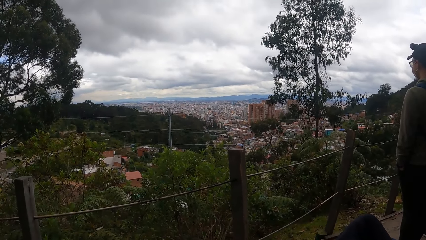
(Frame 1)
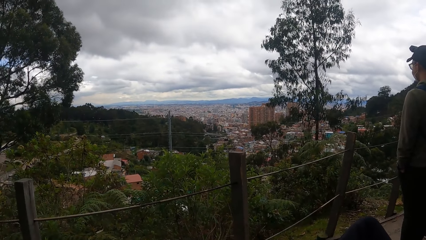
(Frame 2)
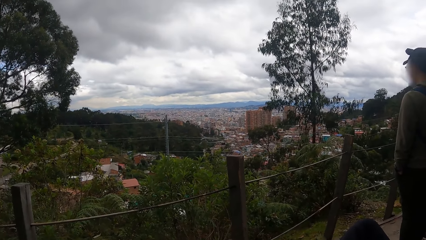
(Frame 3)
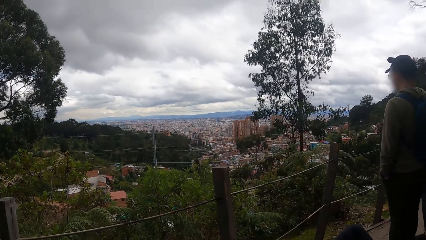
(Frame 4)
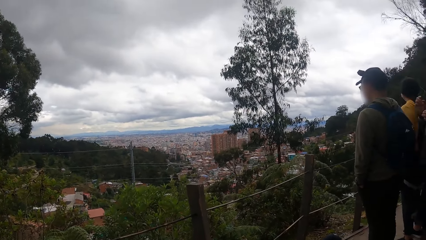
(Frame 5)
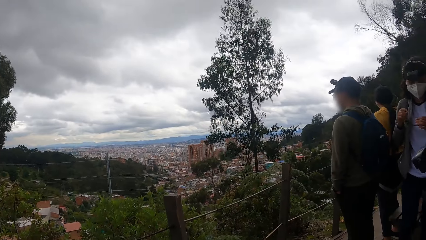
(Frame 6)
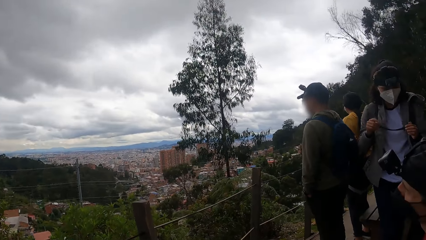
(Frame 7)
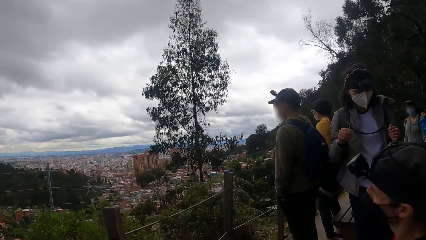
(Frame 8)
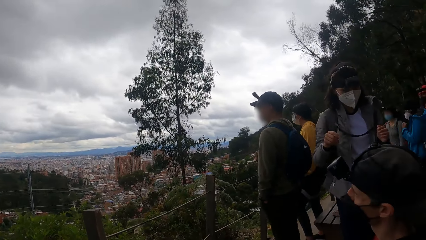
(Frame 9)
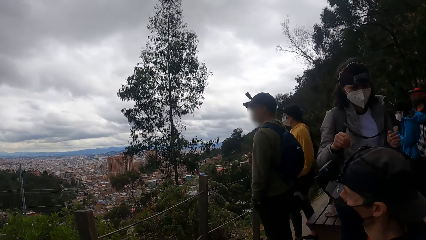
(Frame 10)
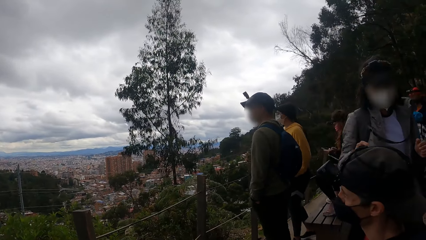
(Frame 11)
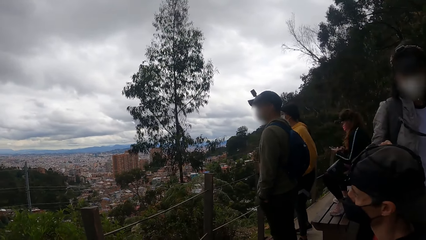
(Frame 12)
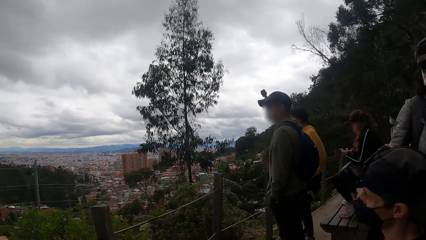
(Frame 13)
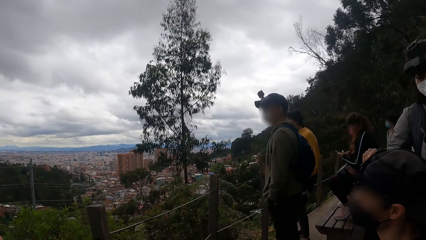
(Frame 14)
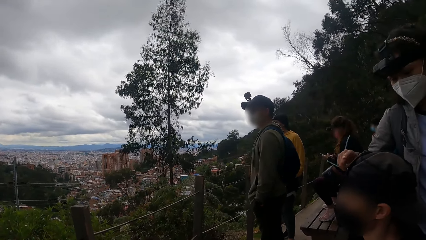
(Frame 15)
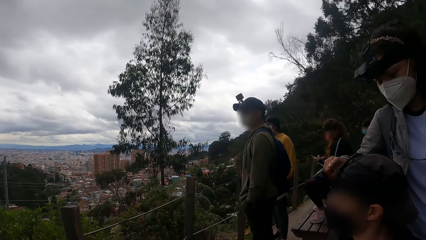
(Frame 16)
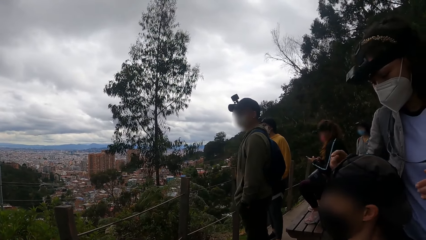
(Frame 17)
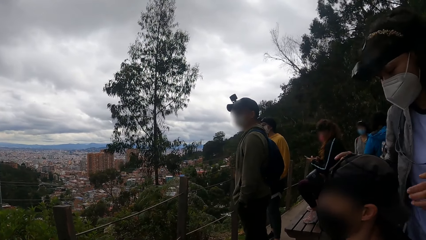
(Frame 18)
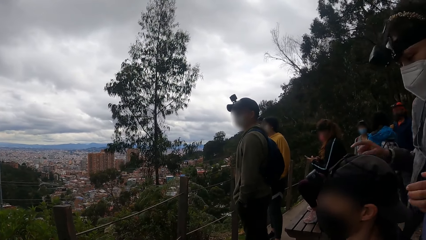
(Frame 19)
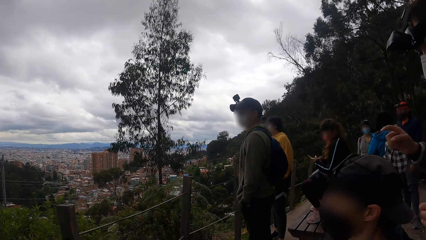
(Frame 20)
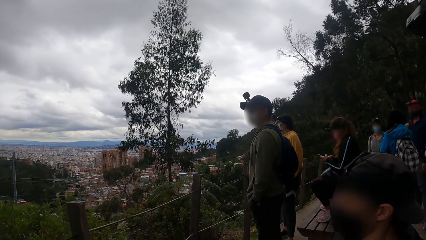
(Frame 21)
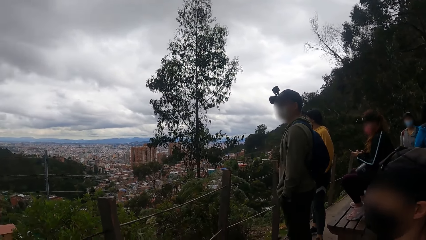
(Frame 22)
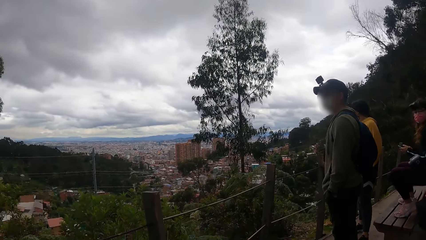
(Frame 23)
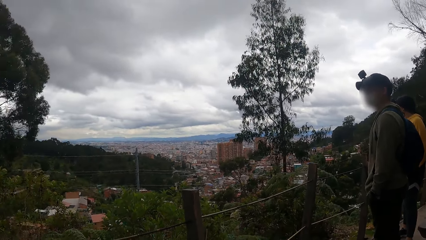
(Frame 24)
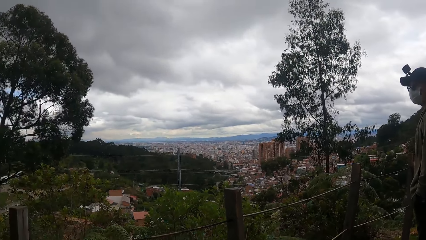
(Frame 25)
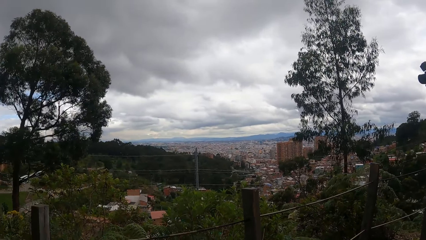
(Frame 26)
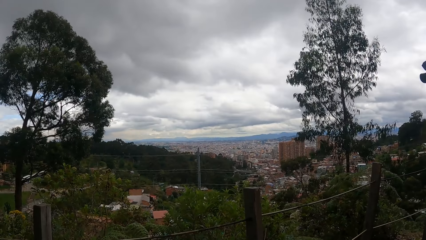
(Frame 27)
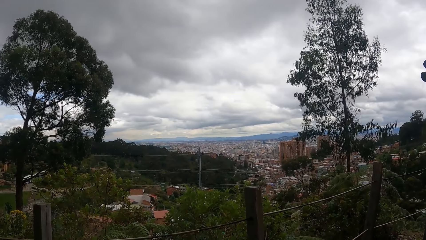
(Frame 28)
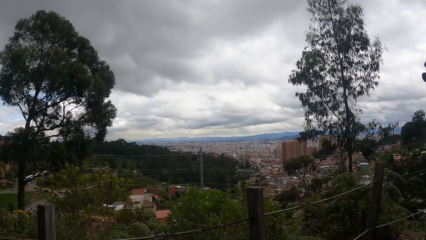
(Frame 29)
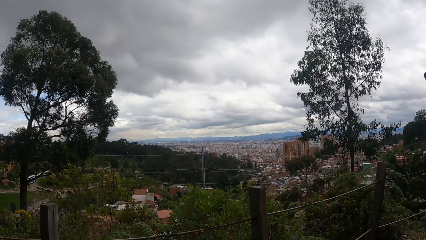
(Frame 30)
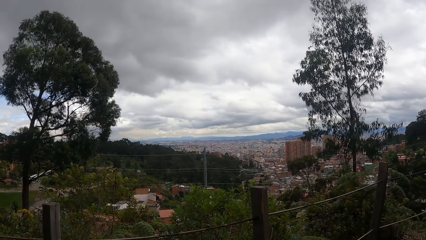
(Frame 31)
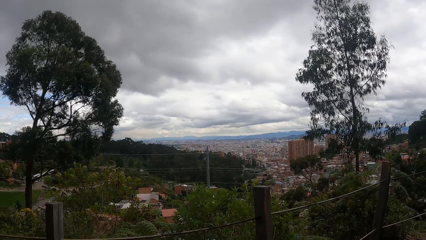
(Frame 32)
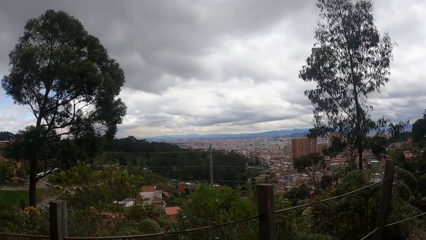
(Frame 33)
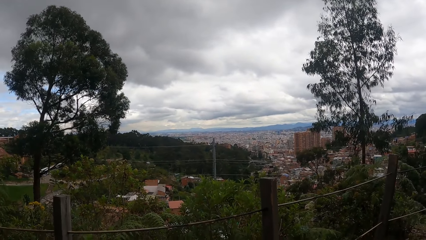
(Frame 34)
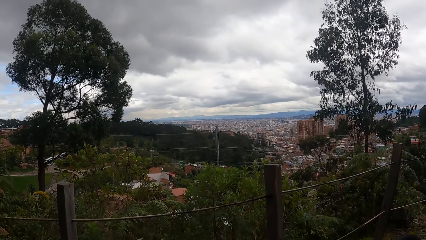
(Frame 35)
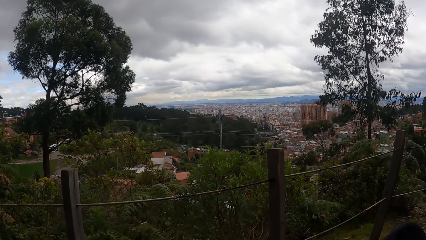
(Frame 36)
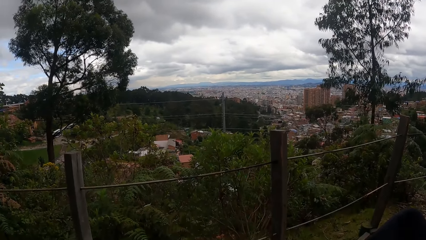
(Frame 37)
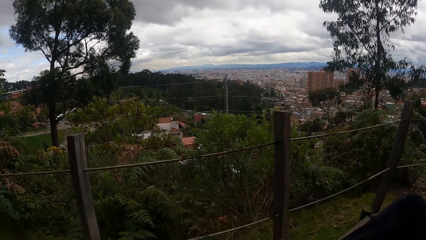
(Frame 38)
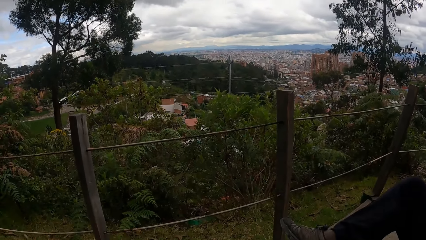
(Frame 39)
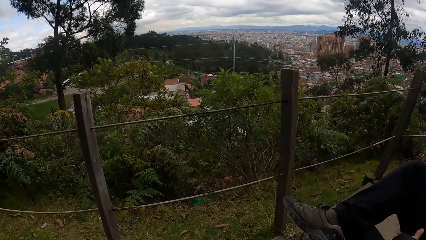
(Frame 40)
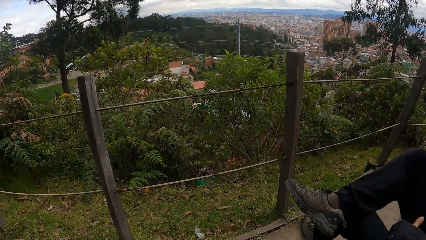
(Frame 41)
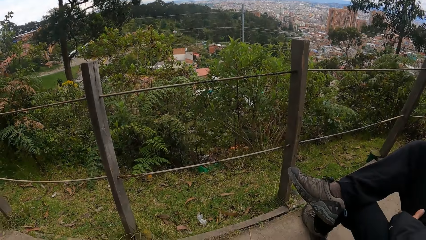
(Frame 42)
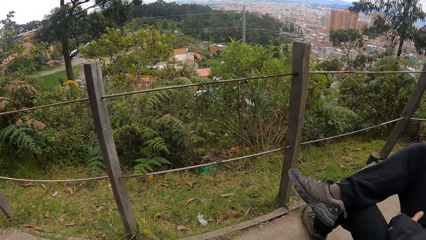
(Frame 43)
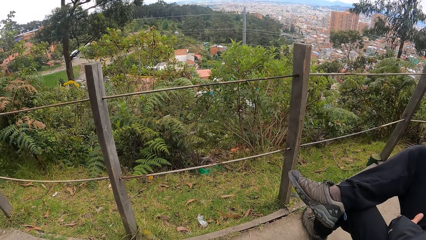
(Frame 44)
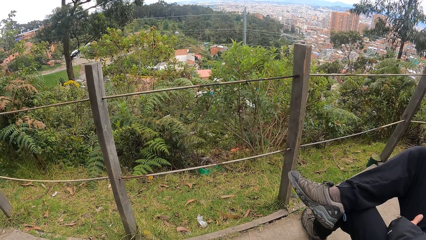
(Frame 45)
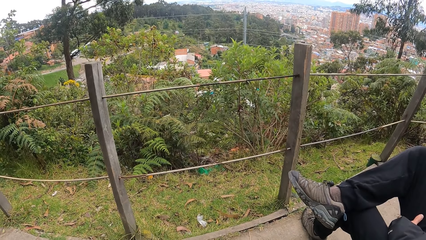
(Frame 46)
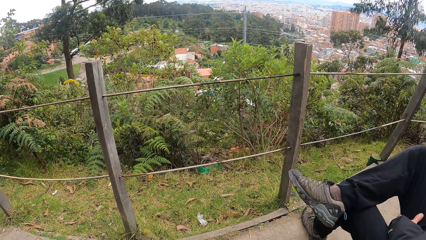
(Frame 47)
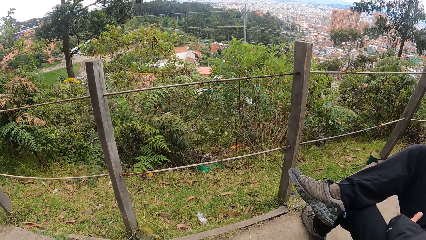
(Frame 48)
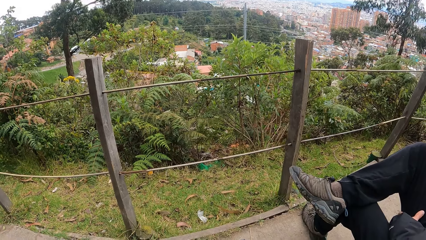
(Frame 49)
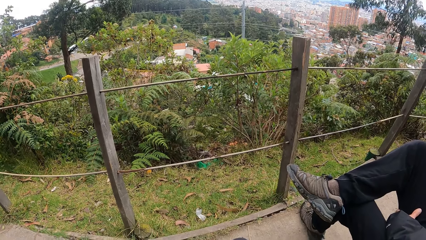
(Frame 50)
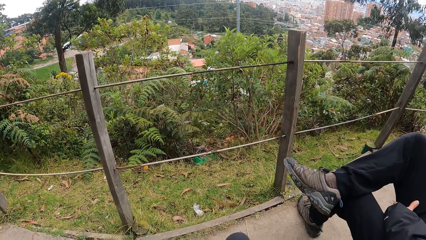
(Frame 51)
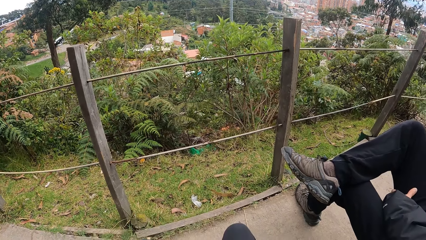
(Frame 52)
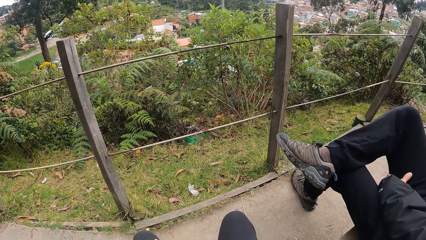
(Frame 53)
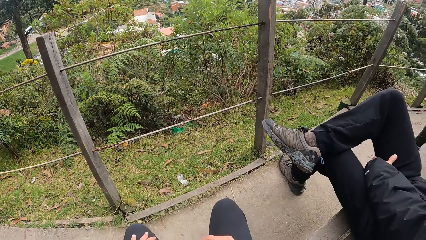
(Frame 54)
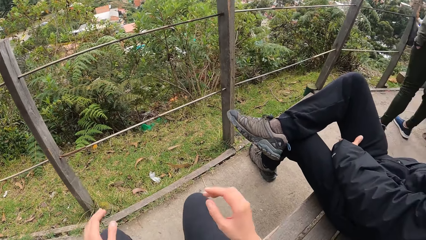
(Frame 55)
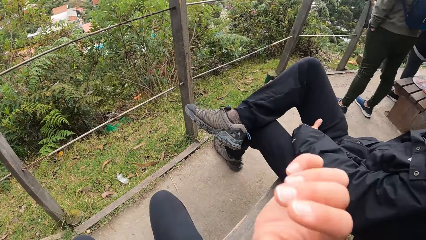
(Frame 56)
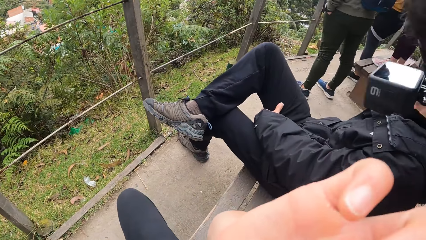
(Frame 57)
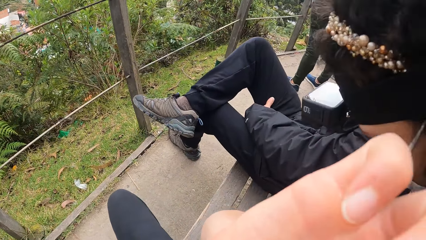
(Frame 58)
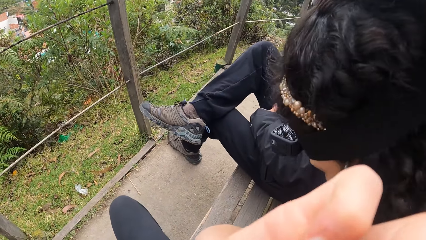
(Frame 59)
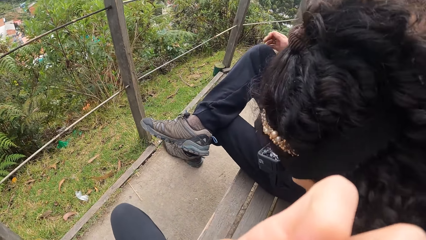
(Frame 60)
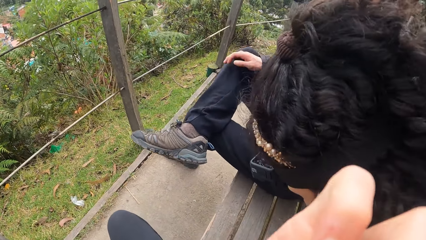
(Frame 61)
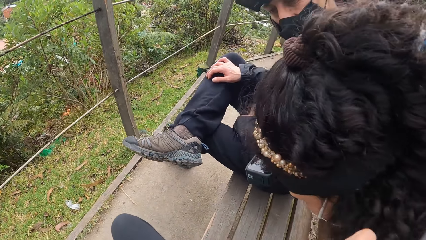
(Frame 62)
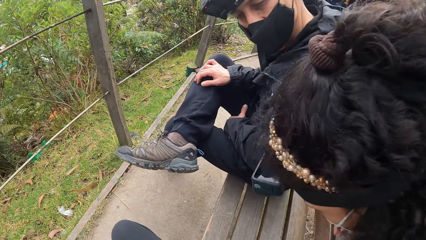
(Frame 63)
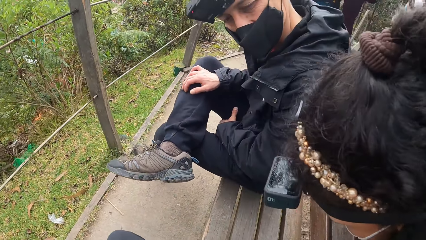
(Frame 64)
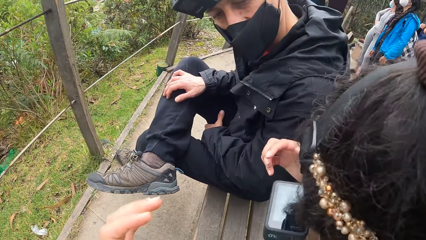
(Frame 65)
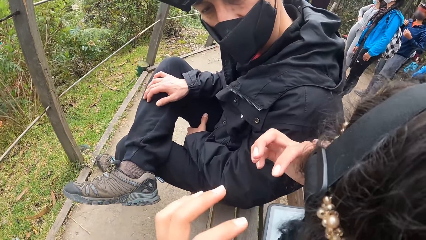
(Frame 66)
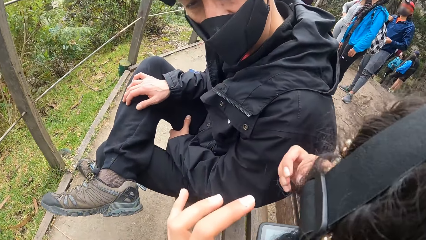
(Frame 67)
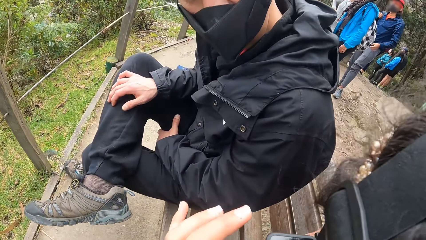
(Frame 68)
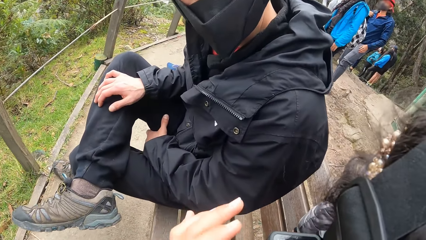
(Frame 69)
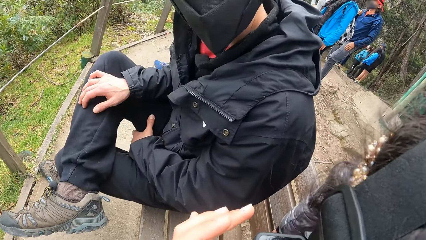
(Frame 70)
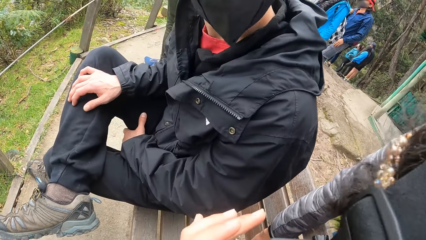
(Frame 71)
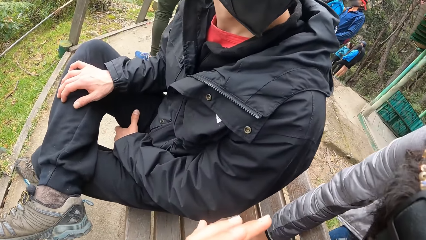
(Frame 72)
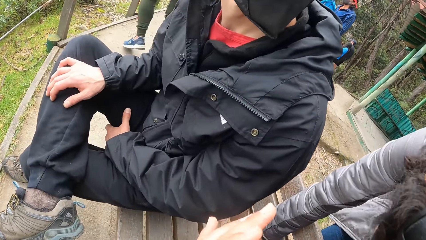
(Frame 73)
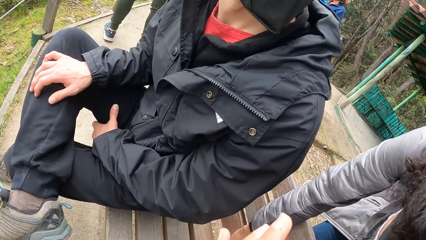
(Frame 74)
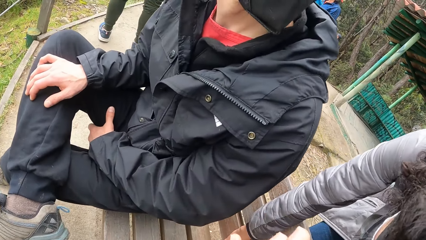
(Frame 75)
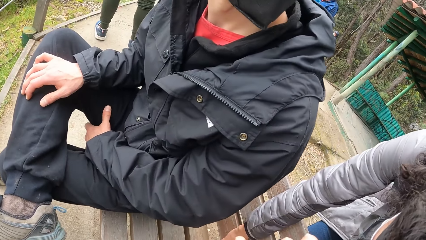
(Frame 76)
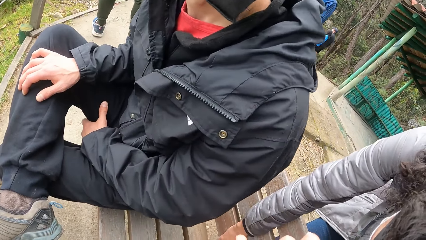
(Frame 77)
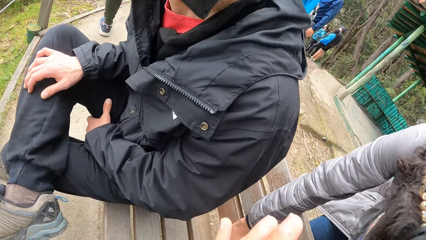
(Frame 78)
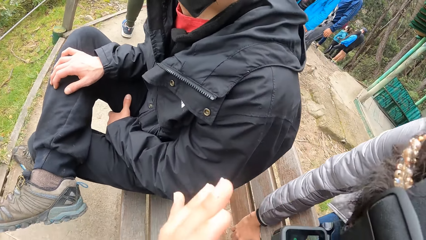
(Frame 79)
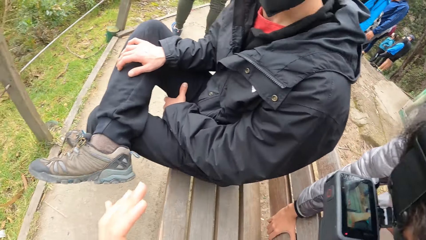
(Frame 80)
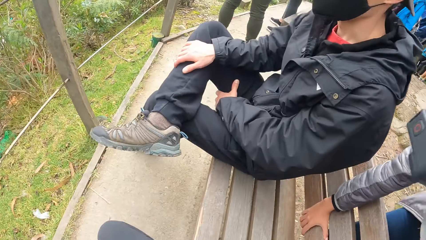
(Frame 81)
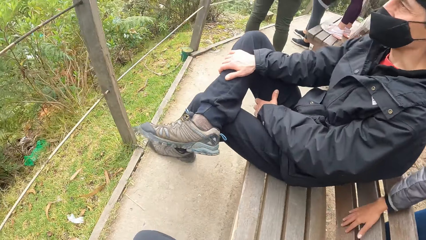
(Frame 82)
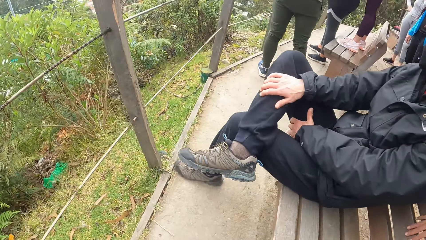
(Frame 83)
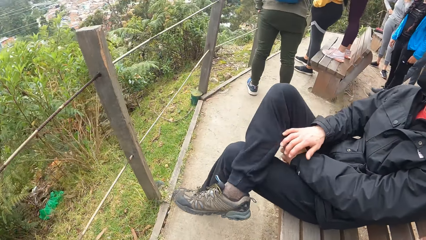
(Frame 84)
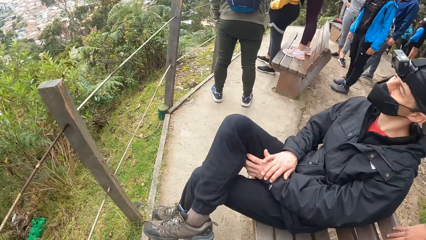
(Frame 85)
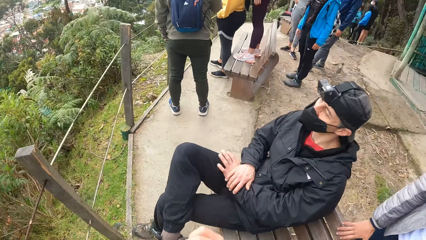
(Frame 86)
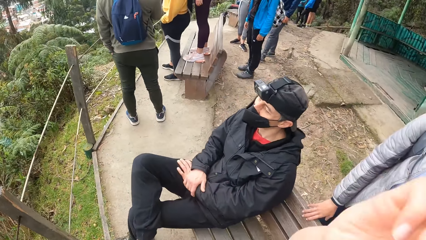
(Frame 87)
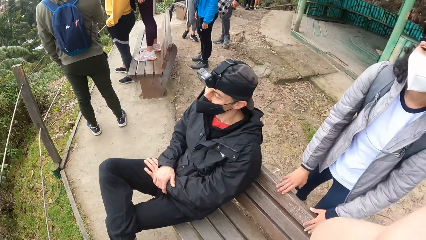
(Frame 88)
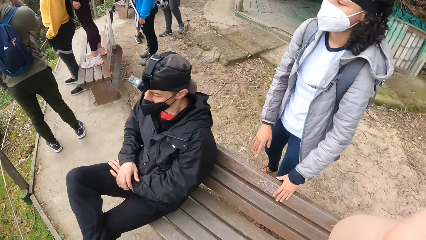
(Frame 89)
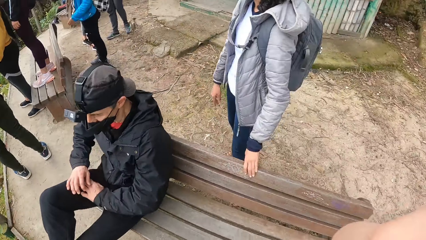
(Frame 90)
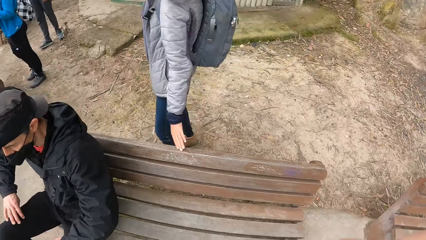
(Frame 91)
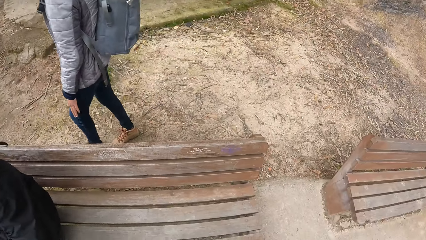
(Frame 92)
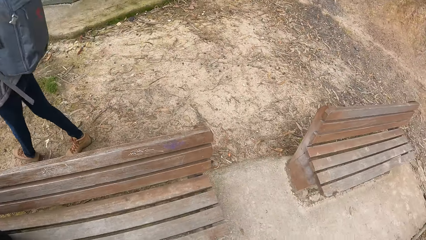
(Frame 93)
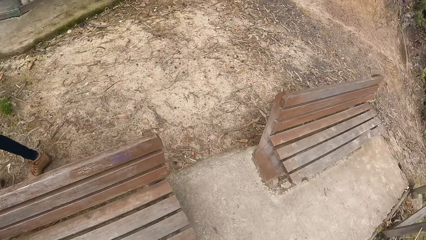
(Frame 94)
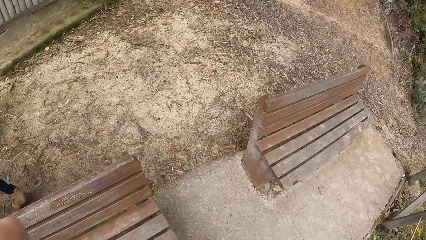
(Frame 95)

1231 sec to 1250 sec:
Another woman walks to the man. The woman interacts with the man. The camera wearer looks down. She touches her head with both hands. The woman interacts with the camera wearer. The camera wearer operates a camera on the woman with her left hand. She gets up from the bench. She touches her head with her right hand. She adjusts the camera.
